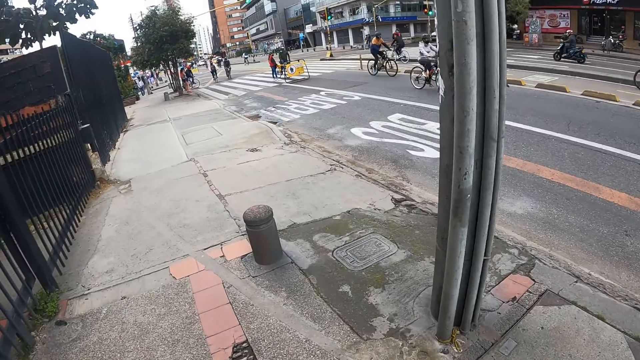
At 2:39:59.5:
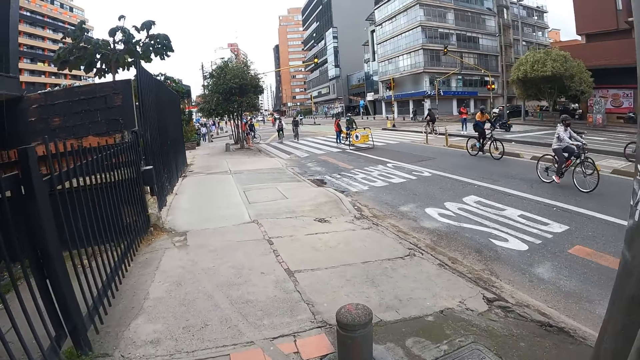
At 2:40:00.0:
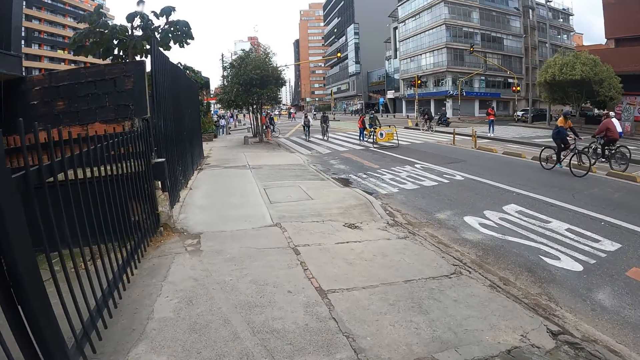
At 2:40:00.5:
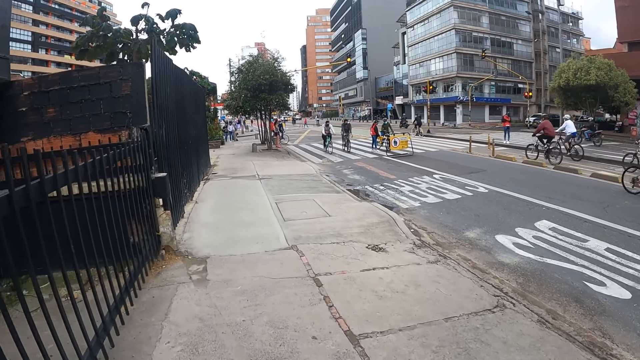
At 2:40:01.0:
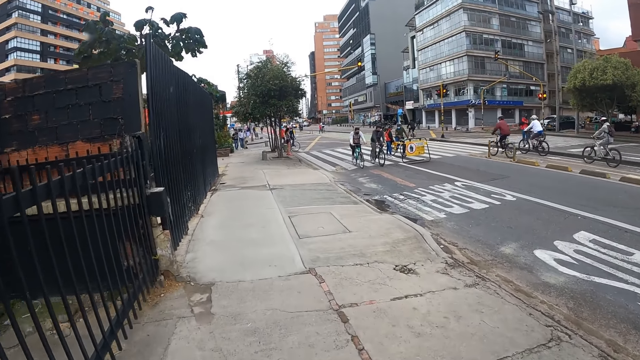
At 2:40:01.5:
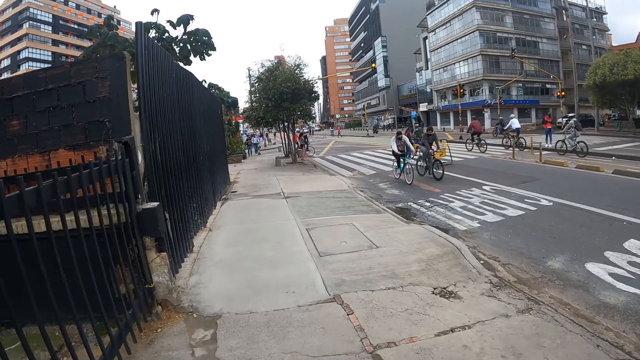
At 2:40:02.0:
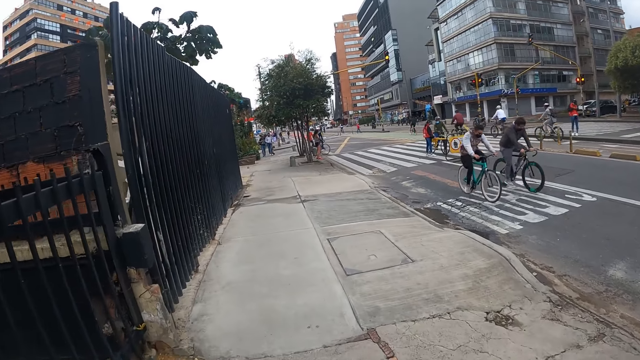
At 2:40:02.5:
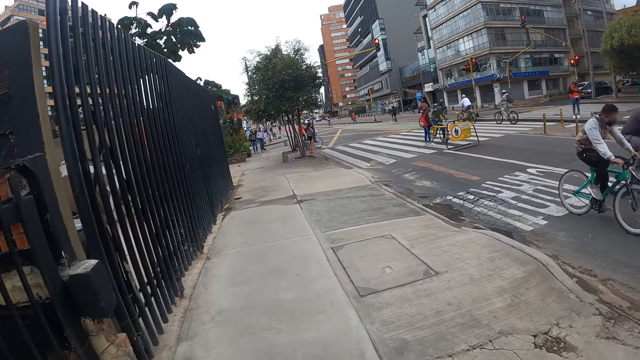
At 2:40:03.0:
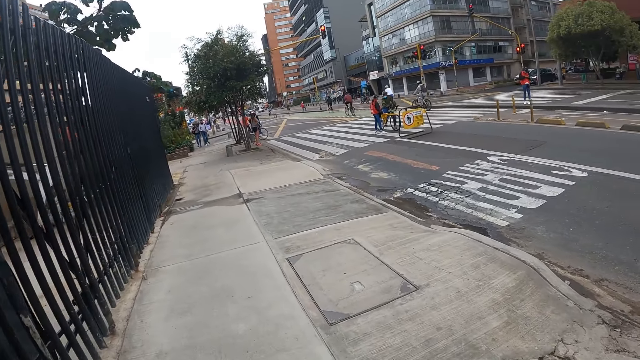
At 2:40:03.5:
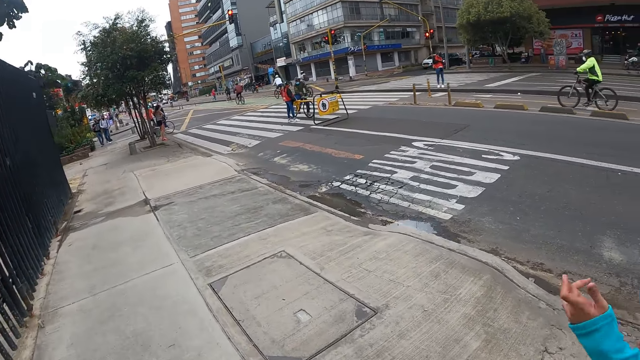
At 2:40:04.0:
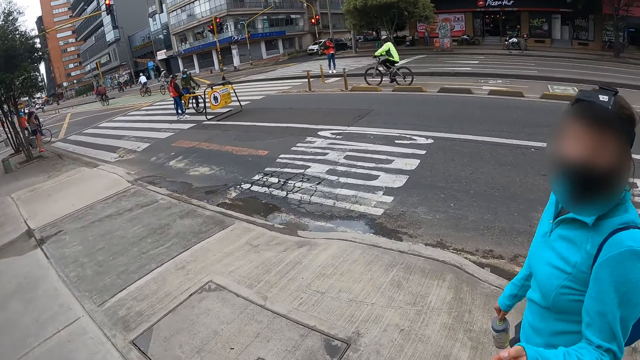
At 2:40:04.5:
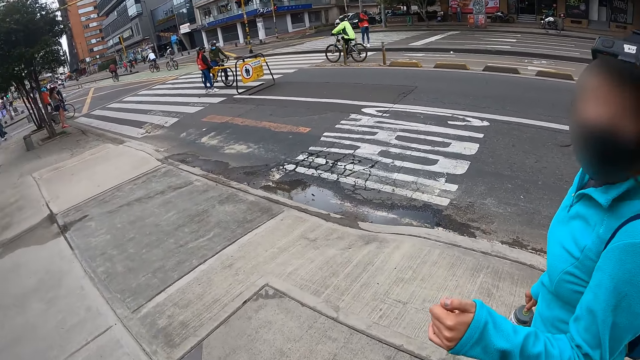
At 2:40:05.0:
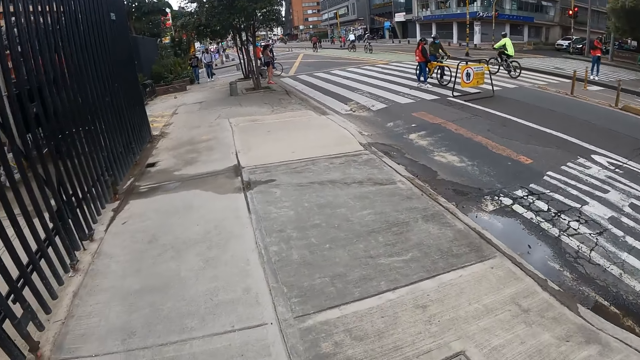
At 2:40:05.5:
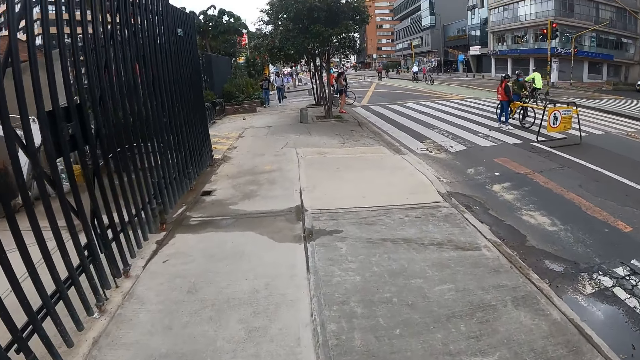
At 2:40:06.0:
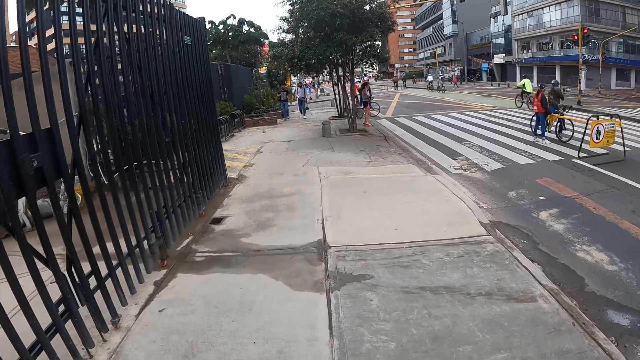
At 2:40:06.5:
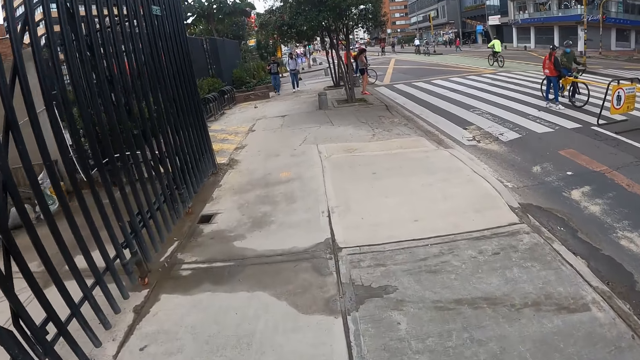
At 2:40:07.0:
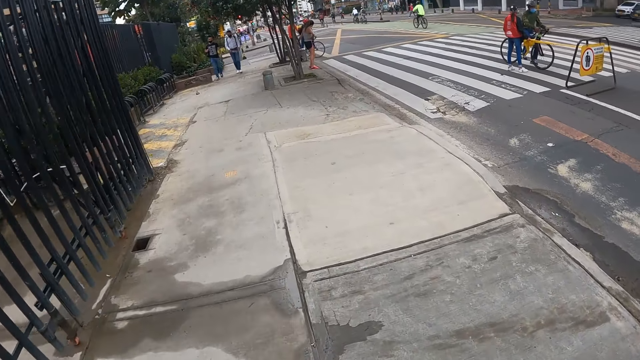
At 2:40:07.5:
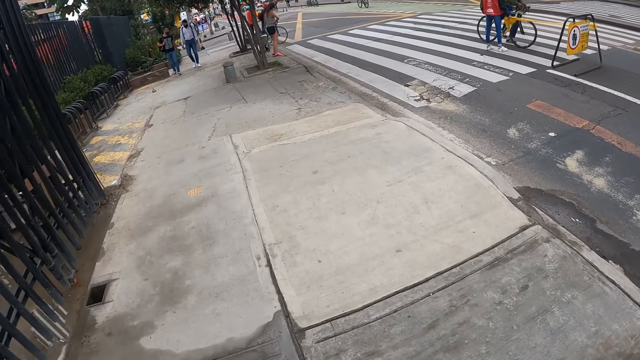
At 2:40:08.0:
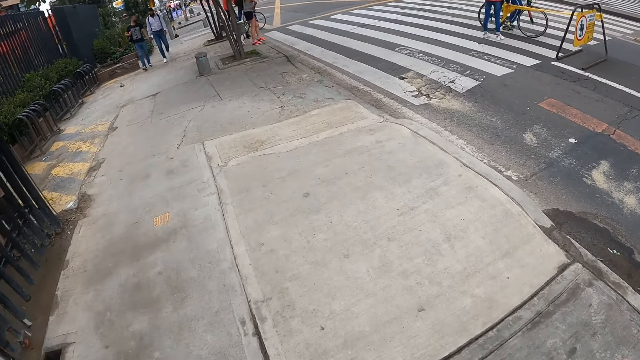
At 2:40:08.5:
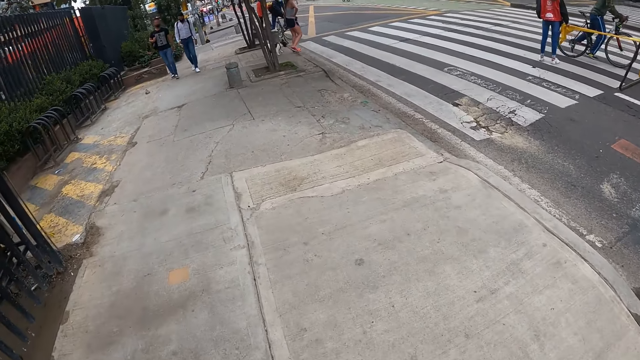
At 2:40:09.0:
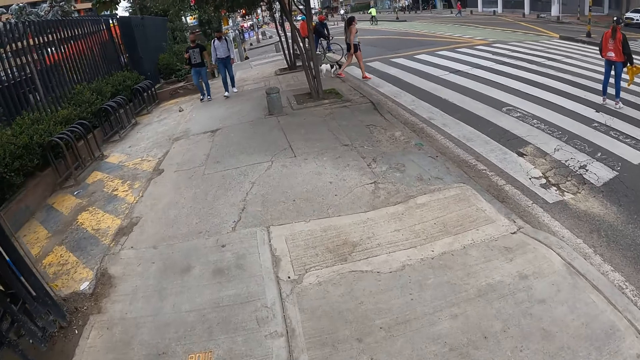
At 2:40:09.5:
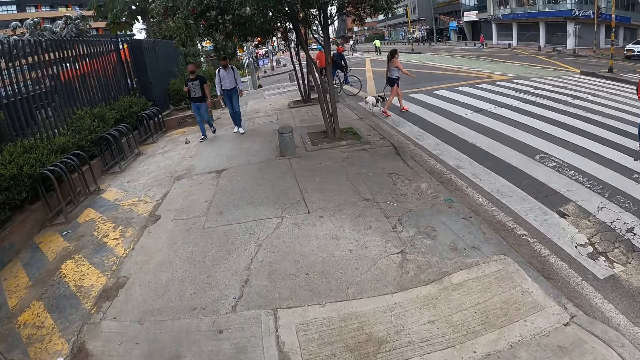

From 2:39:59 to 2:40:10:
The woman interacts with the camera wearer. The camera wearer looks at the woman.

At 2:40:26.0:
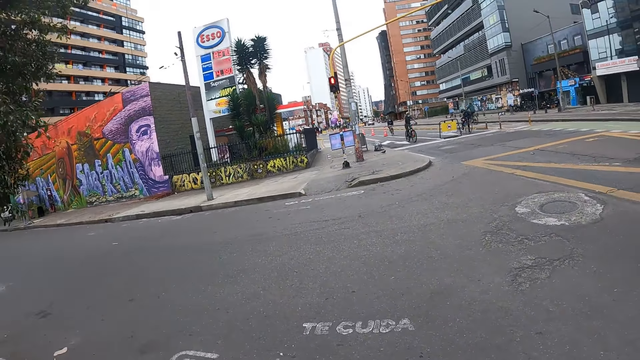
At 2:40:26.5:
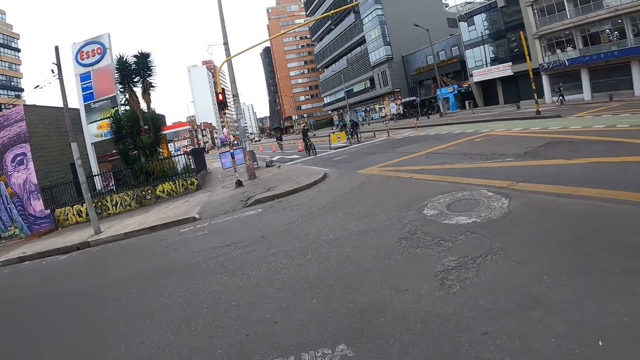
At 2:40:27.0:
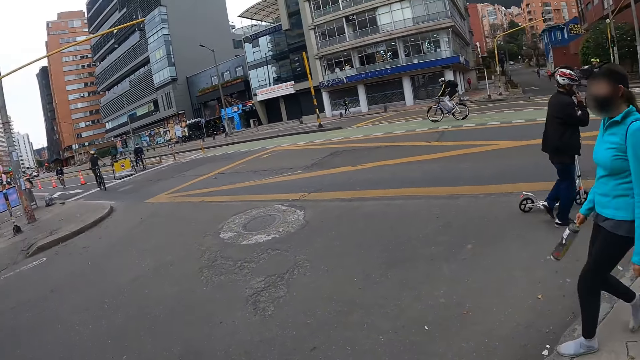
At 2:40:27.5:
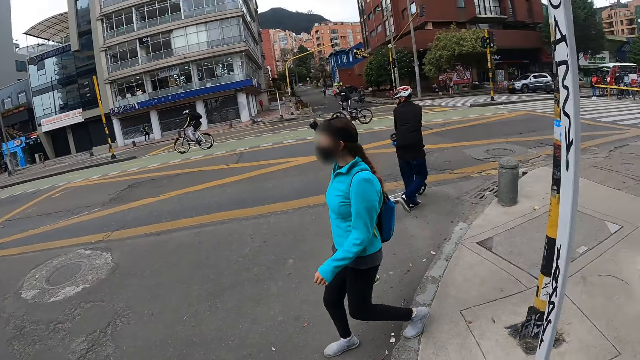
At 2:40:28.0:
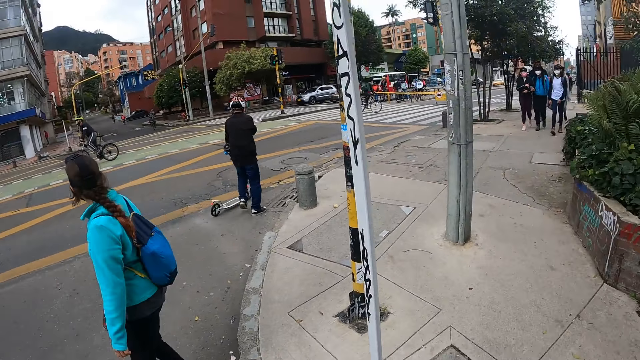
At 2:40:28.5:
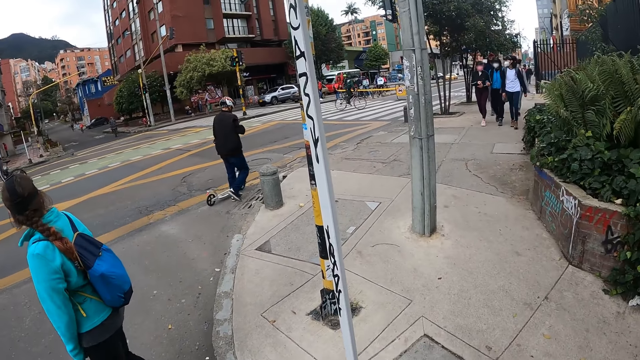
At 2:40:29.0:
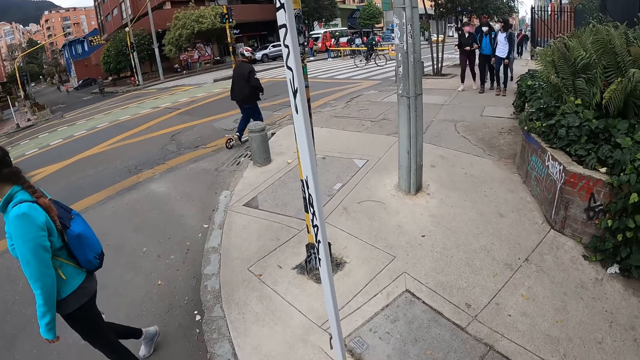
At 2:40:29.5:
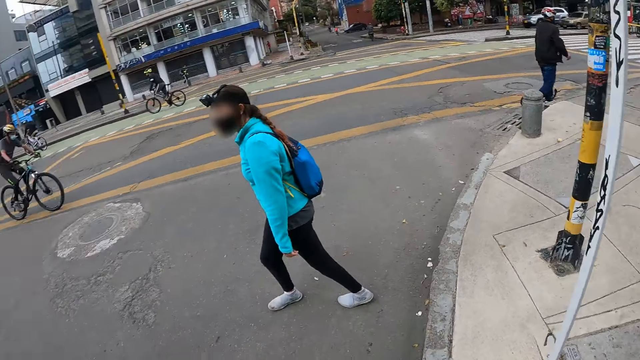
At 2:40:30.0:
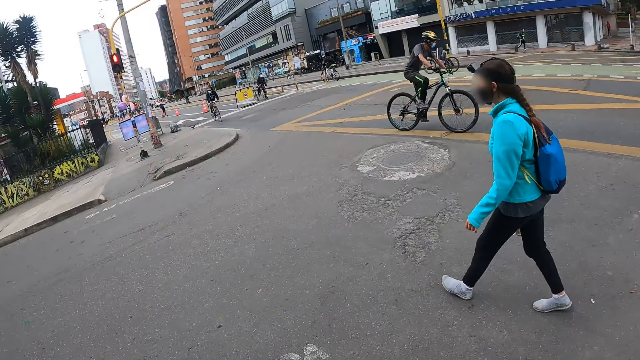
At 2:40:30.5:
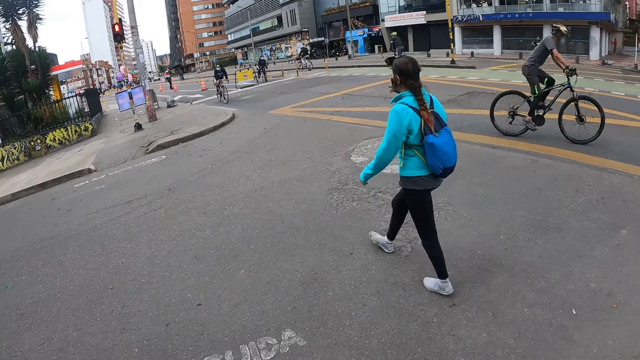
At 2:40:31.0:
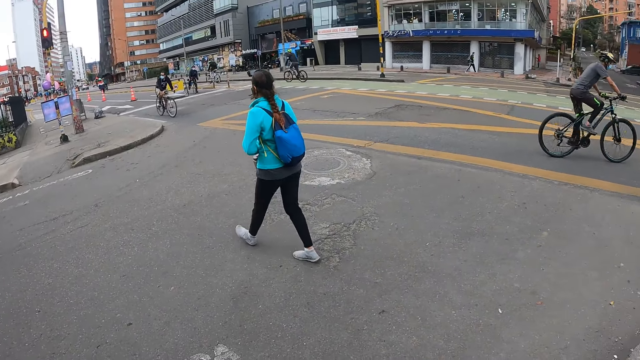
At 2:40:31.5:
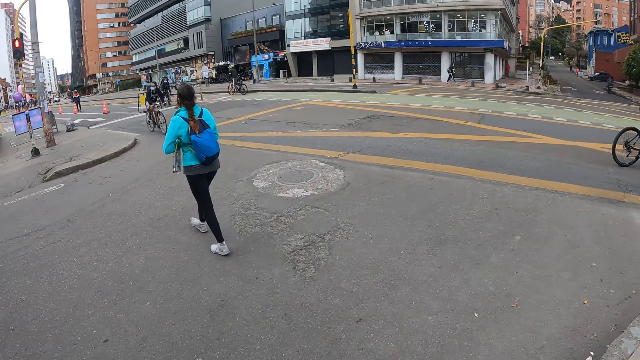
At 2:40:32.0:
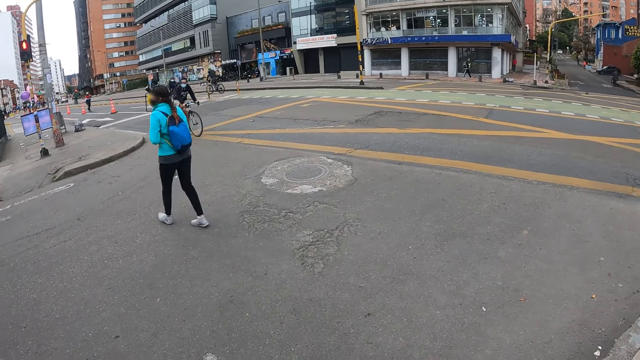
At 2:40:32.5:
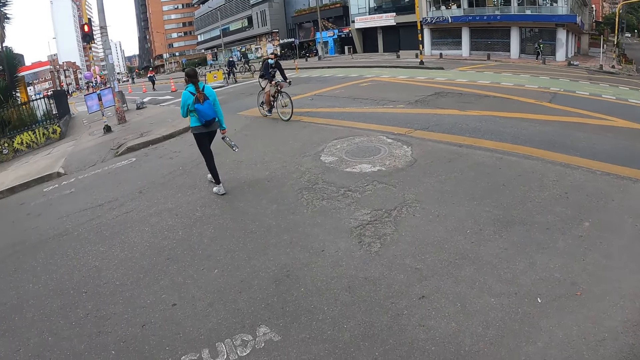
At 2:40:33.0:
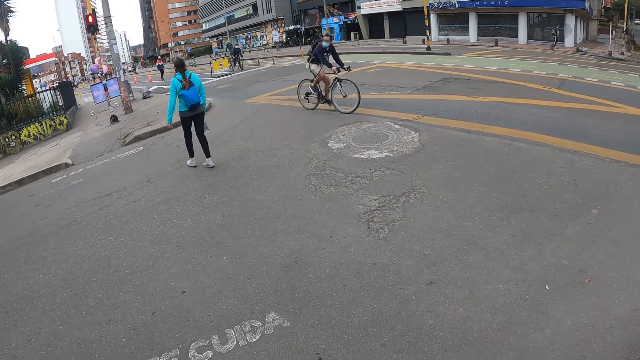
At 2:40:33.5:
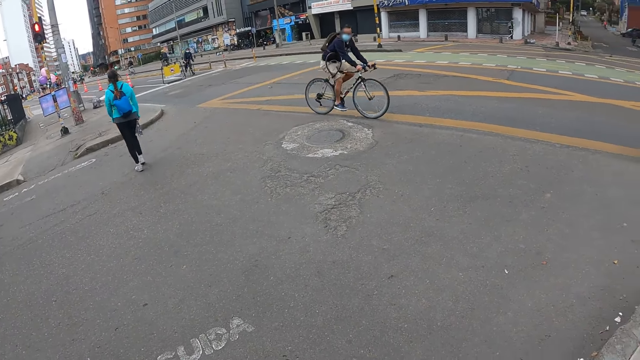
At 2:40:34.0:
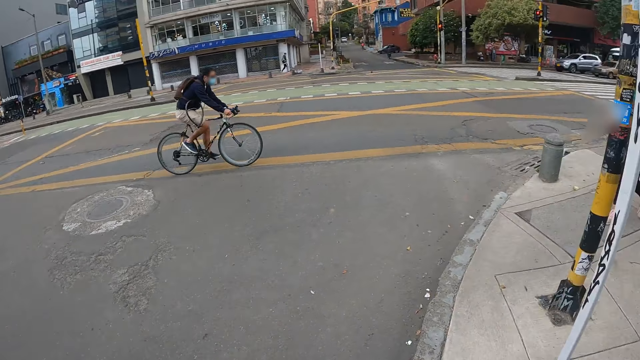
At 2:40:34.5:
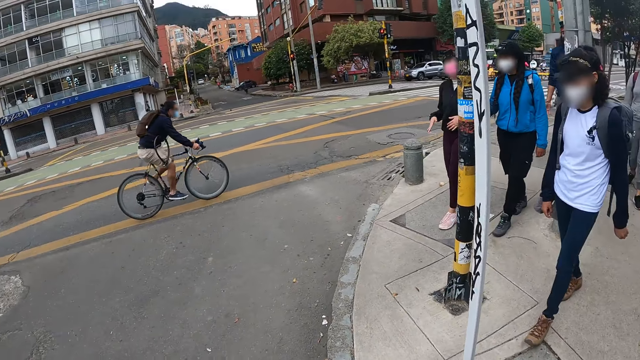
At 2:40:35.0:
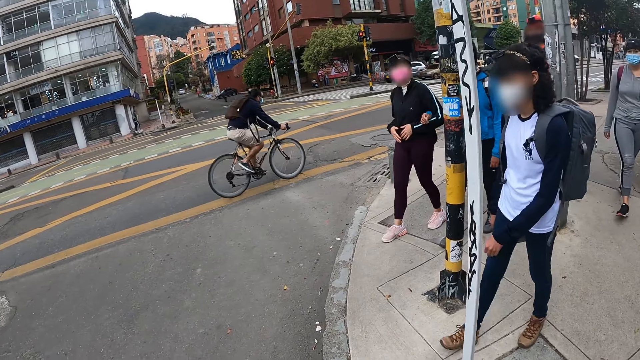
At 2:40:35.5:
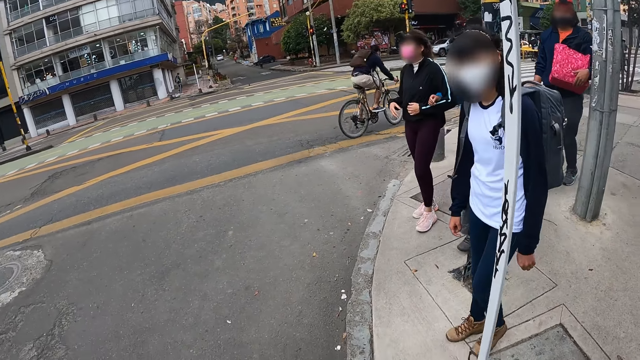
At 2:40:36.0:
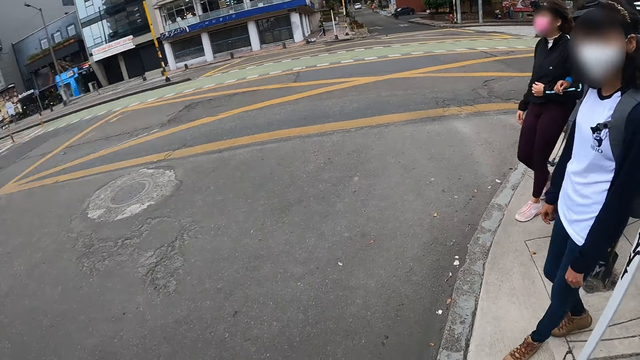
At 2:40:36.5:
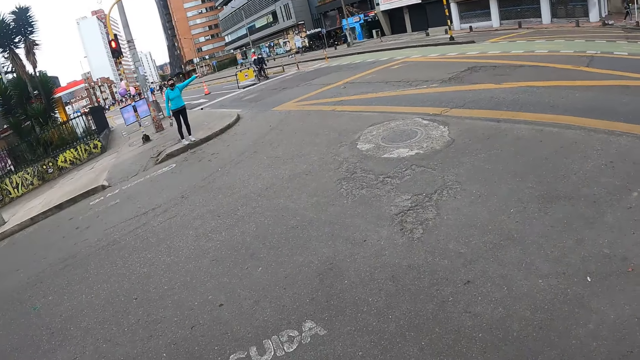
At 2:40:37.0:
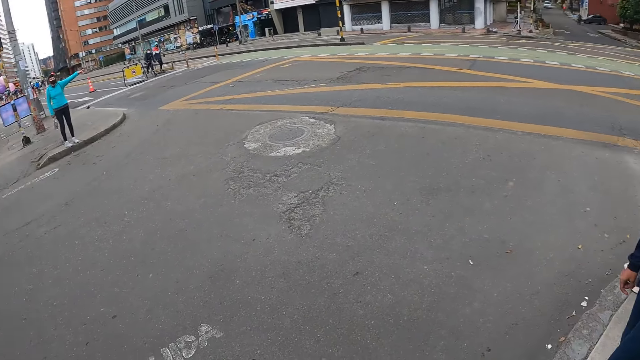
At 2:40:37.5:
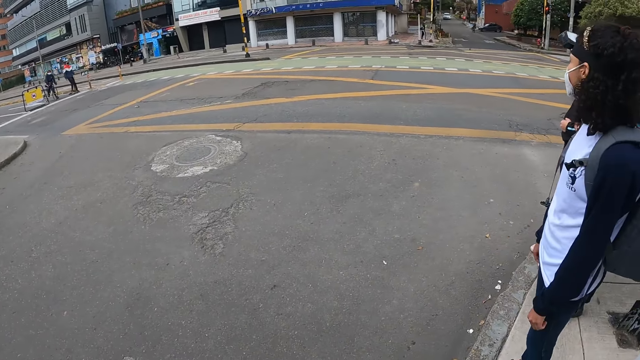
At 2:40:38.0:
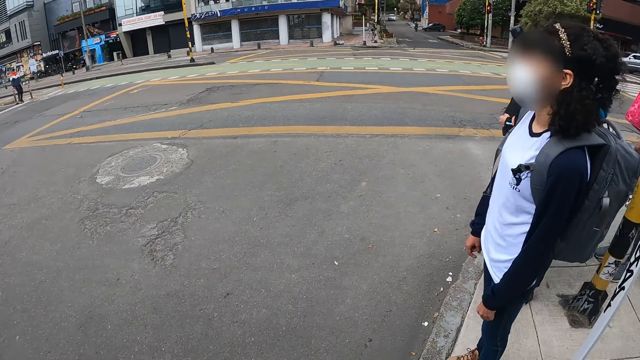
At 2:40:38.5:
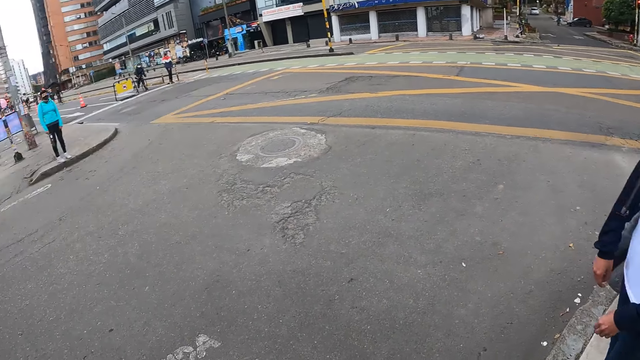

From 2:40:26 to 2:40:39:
The camera wearer looks around the streets. The woman crosses to a road. The woman walks on the tarmac road. The camera wearer looks around the streets.
